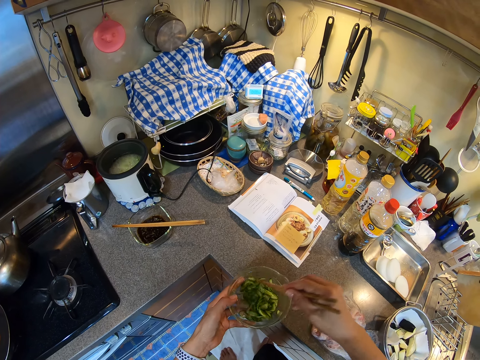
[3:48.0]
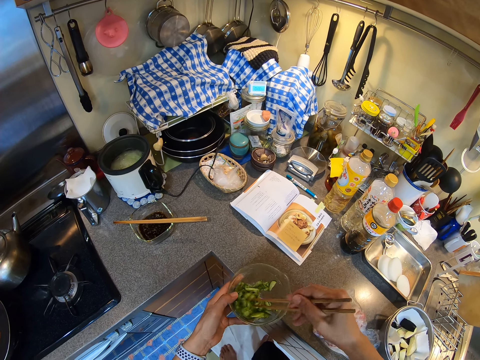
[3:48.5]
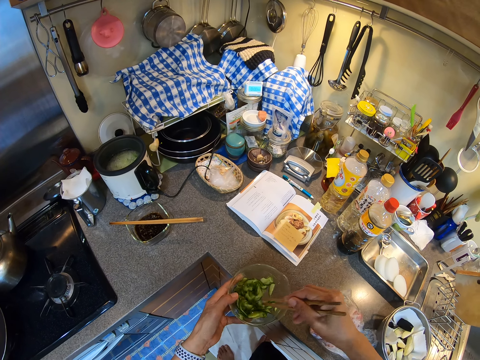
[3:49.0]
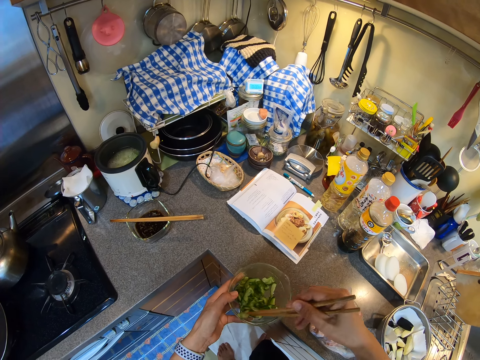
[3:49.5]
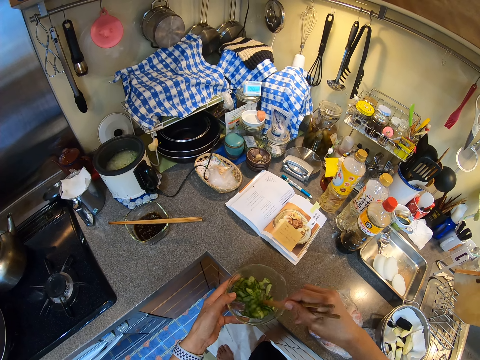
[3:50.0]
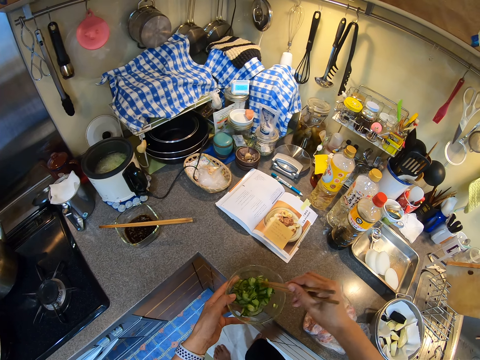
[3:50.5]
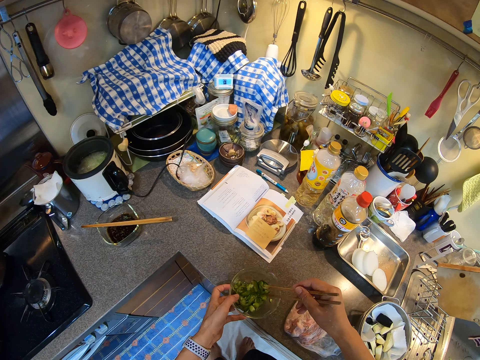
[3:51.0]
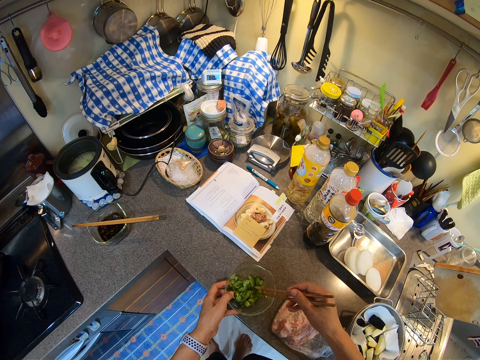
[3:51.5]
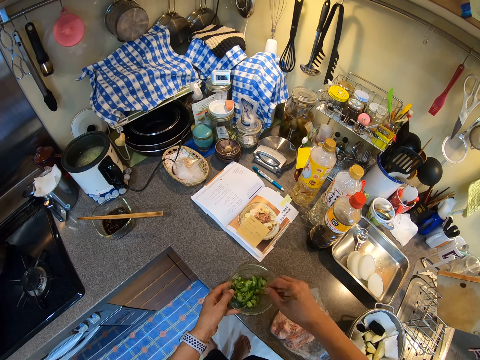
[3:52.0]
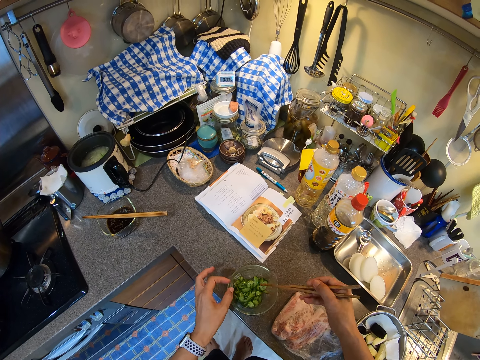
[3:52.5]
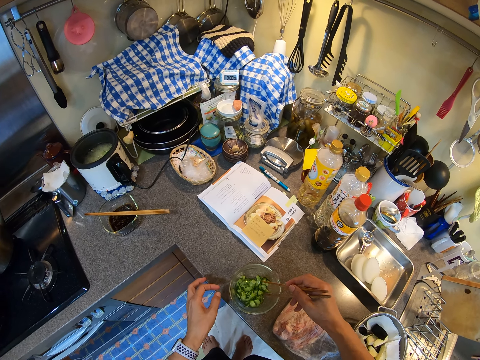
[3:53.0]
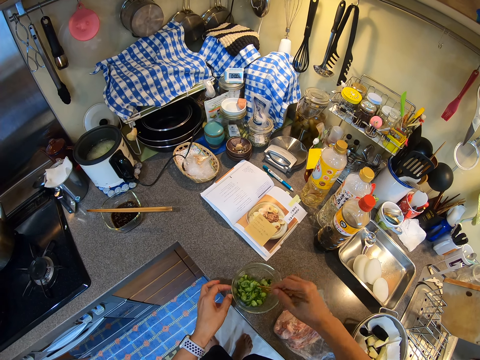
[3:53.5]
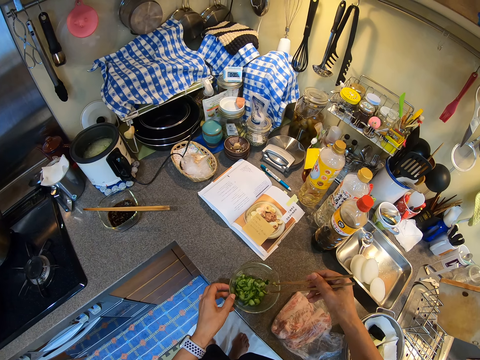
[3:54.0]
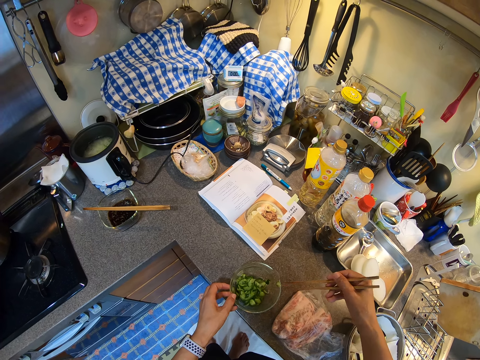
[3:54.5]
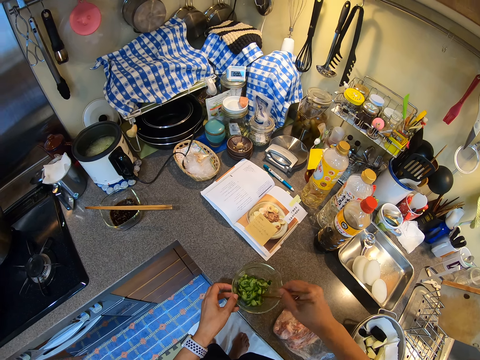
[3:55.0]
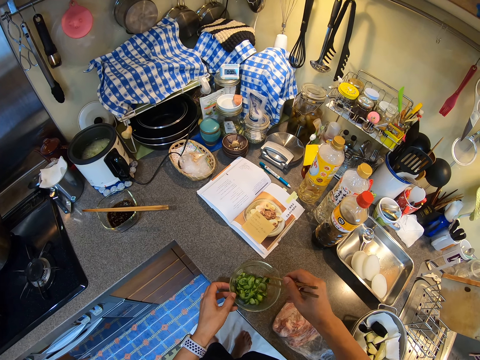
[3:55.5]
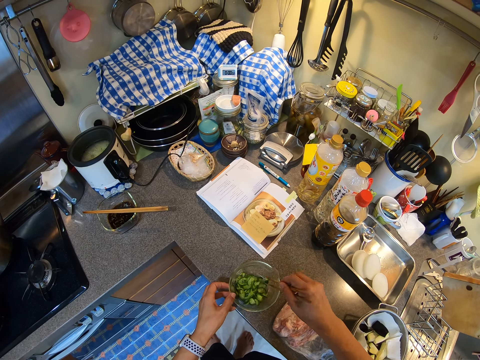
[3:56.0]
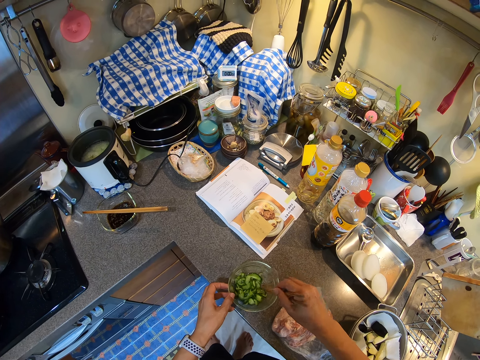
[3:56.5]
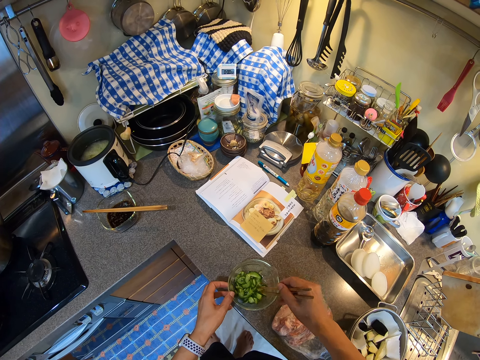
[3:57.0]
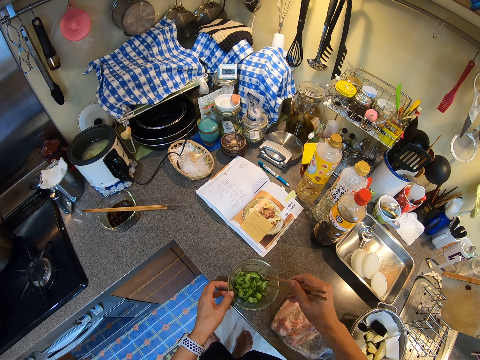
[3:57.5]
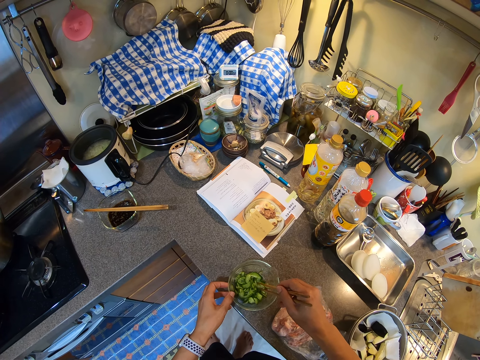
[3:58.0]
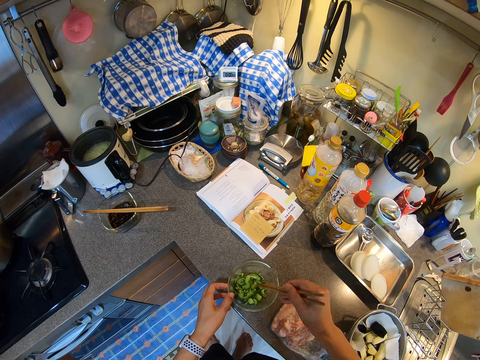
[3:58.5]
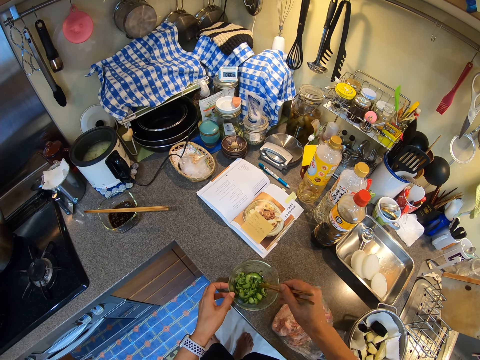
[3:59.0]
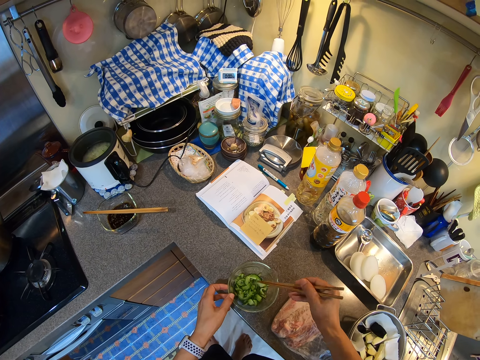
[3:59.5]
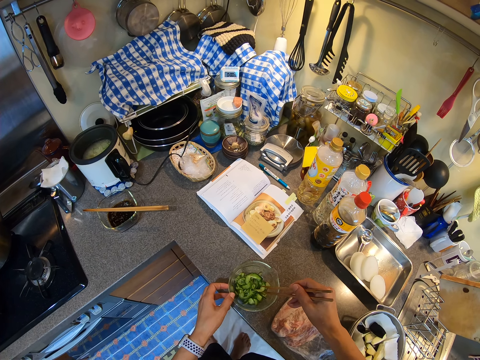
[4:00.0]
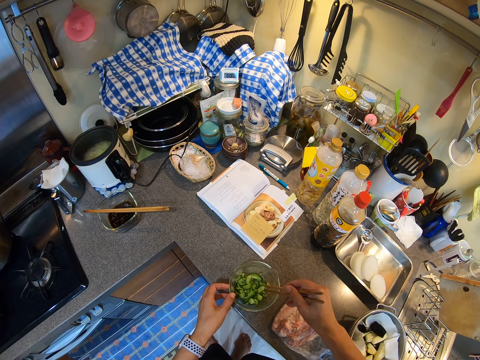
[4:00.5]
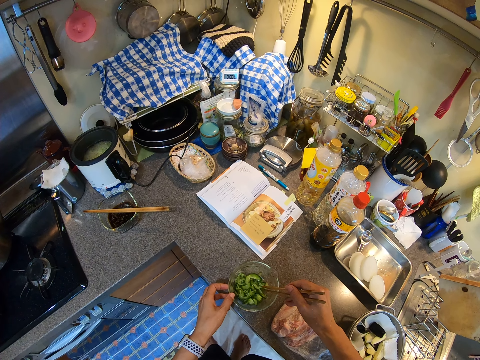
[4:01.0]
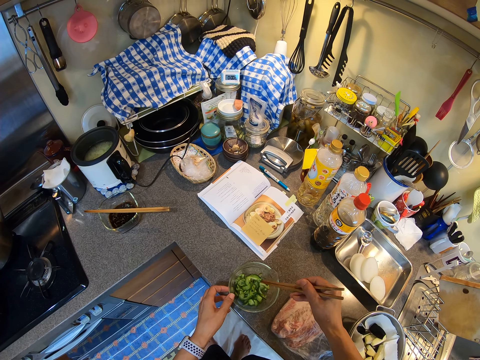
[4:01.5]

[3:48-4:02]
The camera wearer lifts their left hand up, puts the bowl down. They mix the vegetable, hold the bowl. They pick up a vegetable.

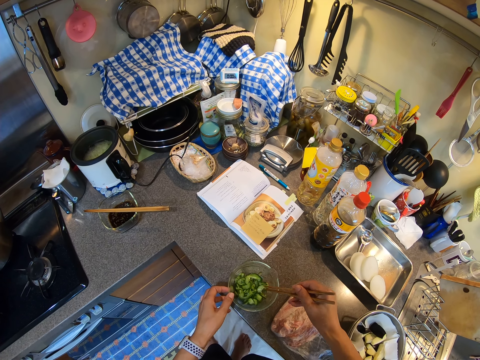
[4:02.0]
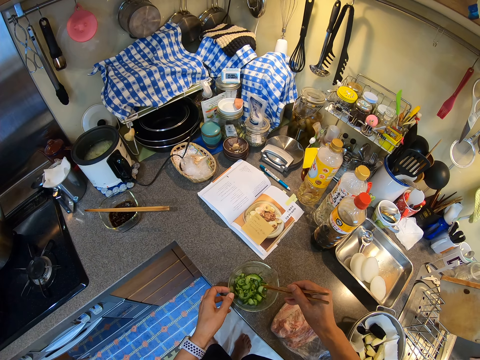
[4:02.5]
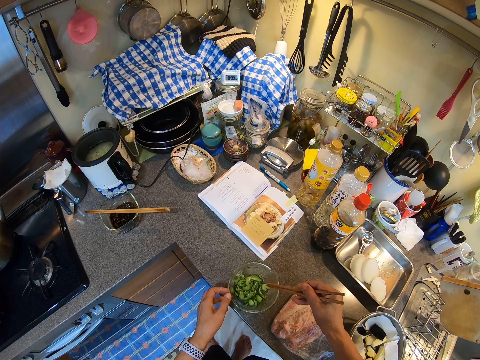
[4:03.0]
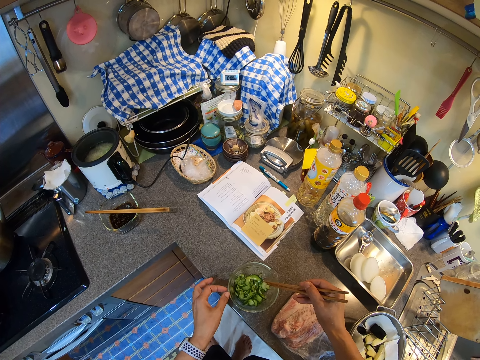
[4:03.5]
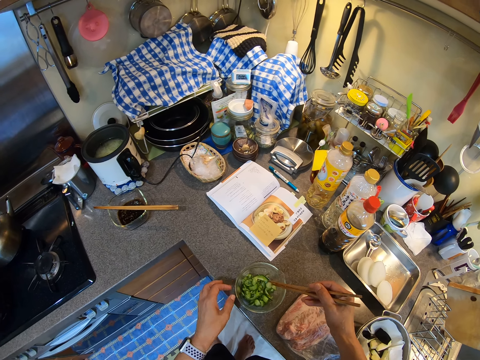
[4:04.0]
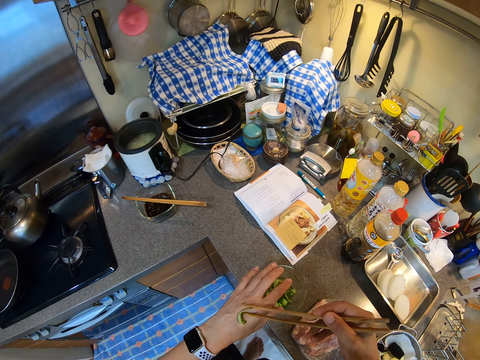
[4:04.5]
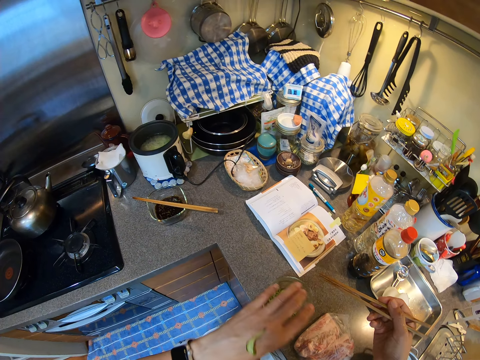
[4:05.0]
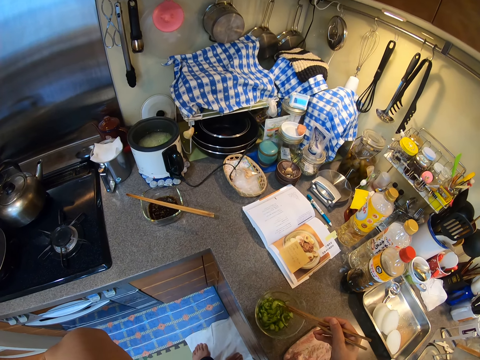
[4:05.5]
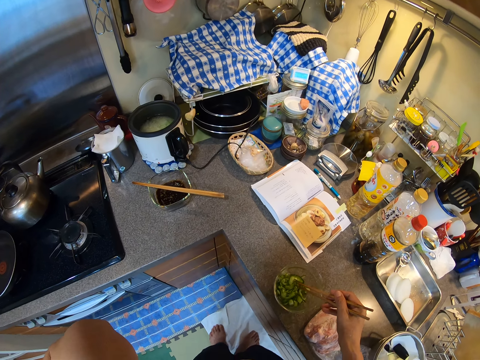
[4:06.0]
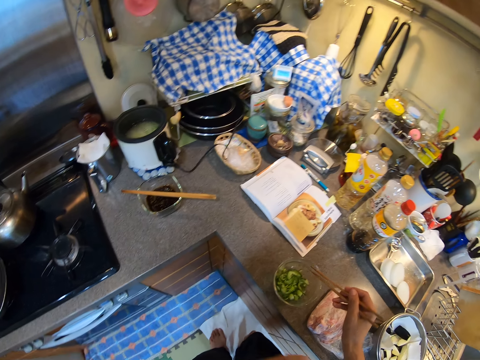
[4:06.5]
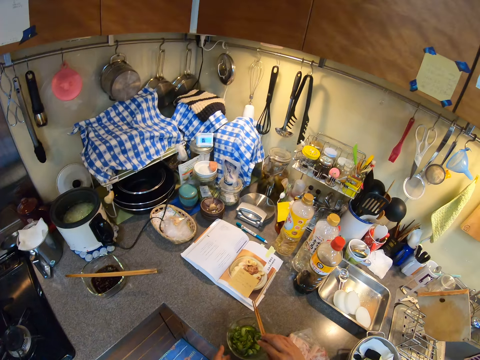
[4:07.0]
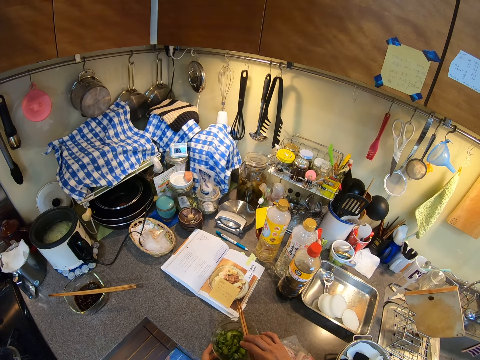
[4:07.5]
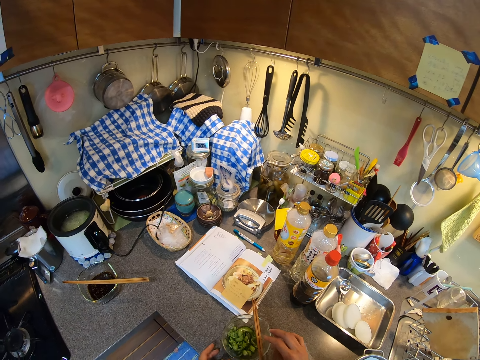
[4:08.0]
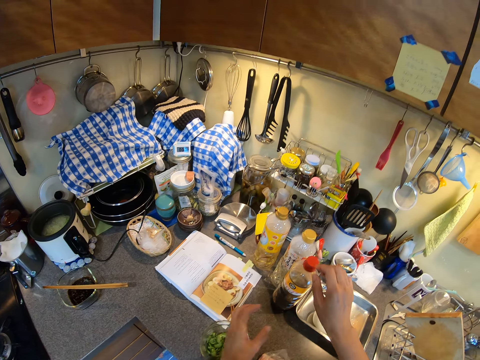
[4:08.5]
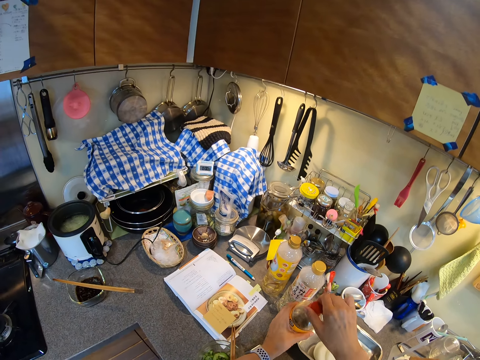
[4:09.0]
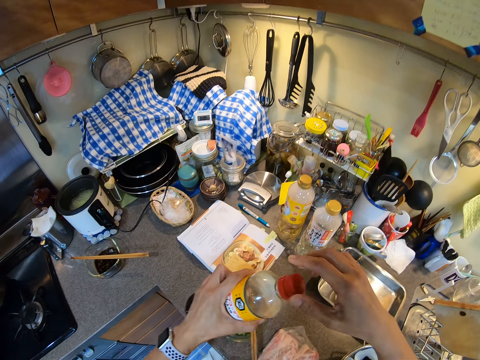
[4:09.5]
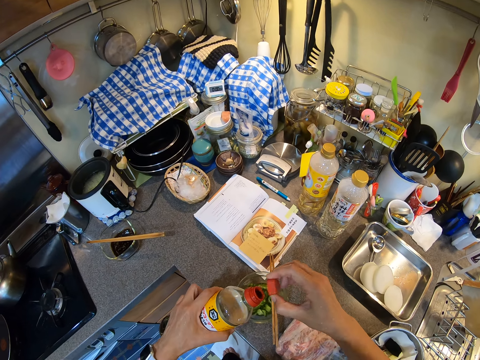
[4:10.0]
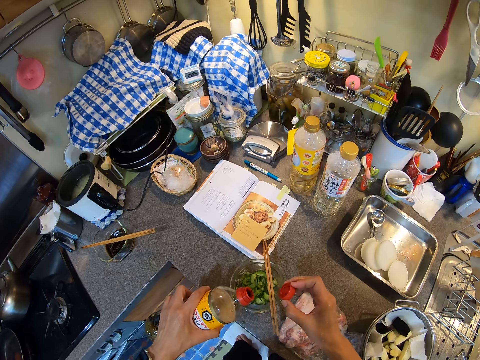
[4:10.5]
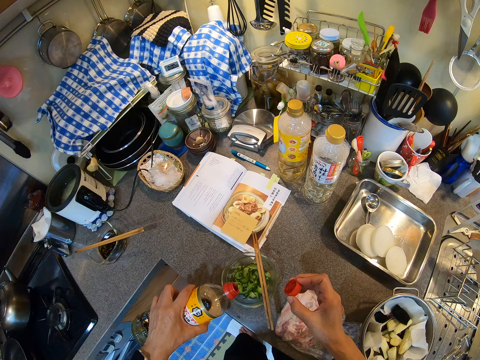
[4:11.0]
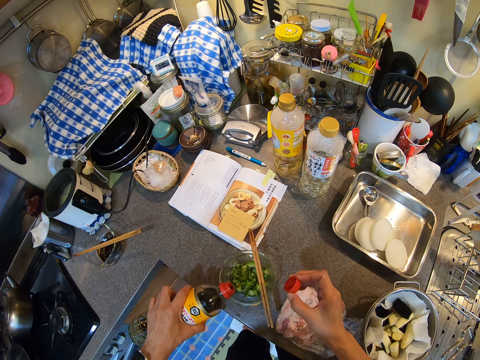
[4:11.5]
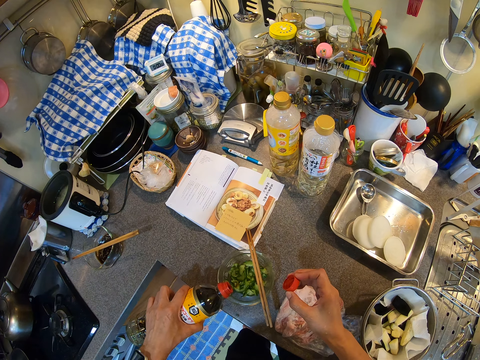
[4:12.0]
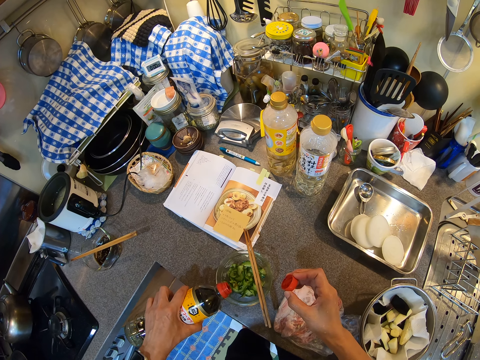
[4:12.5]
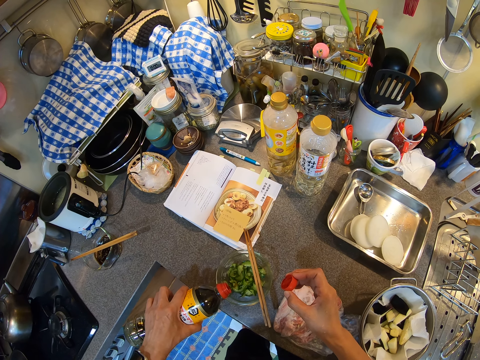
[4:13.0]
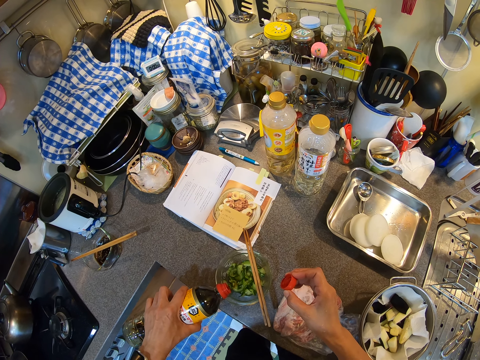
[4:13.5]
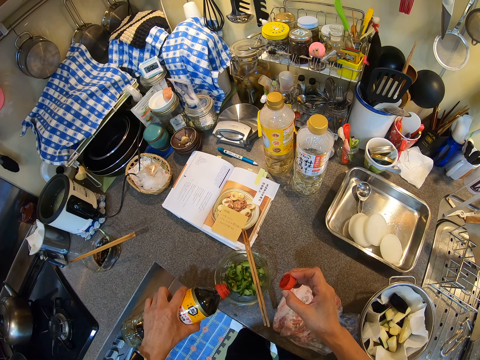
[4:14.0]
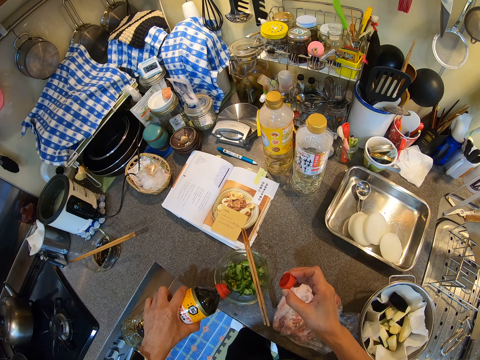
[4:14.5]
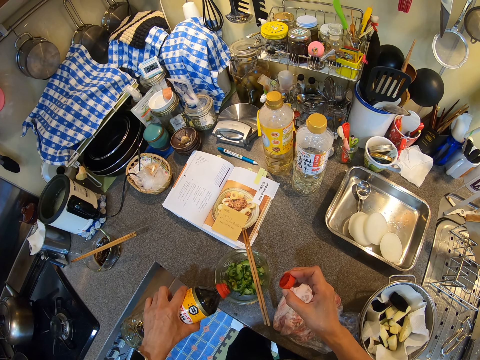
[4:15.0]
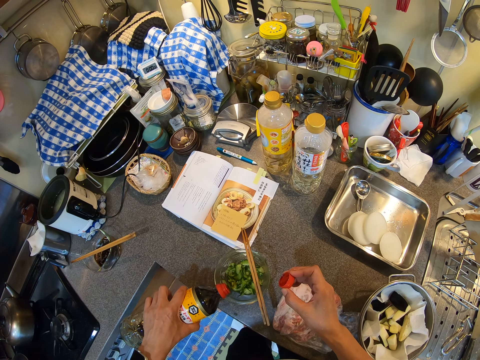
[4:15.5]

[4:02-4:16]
The camera wearer places the vegetable on the hand. They lift the hand up, lift the vegetable up. They move the sticks, turn the hand. They taste the vegetable. They lay the chopsticks on the bowl. They lift their hand up. They lift the sticks up. They move the bowl, move their hand down. They open the bottle. They hold the bottle, lift their hands up. They lift the bottle. They pour something in the bowl.
